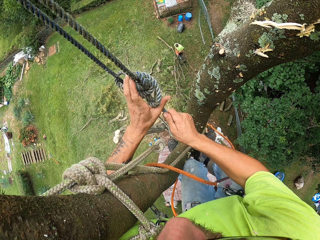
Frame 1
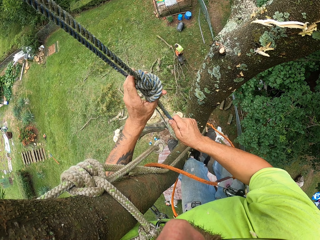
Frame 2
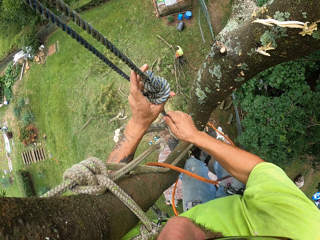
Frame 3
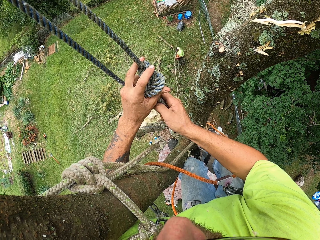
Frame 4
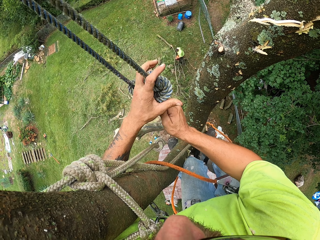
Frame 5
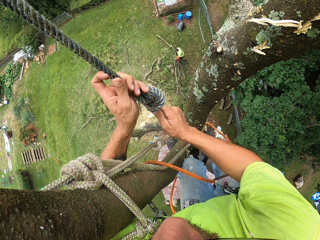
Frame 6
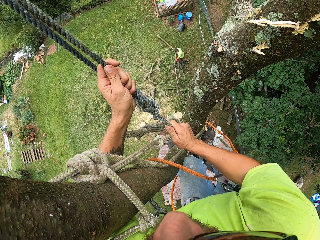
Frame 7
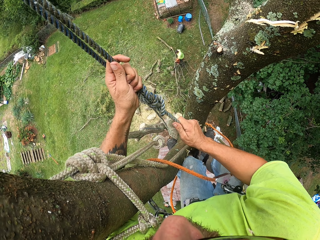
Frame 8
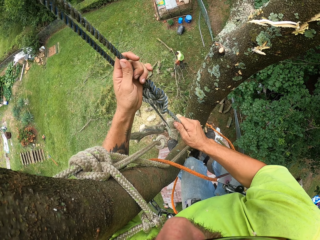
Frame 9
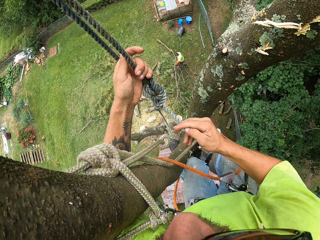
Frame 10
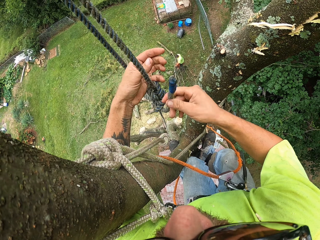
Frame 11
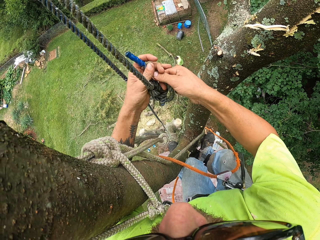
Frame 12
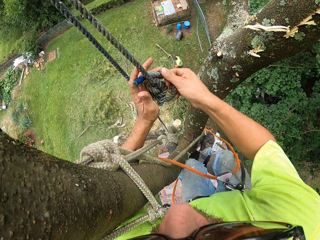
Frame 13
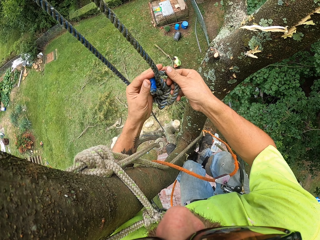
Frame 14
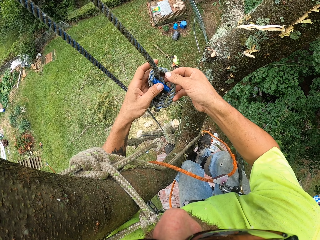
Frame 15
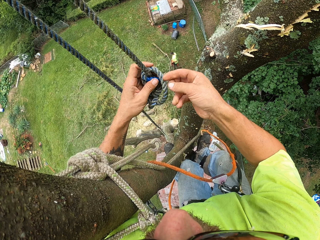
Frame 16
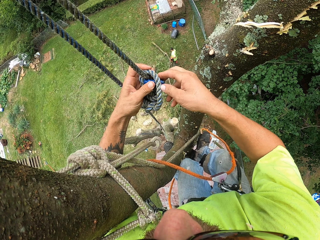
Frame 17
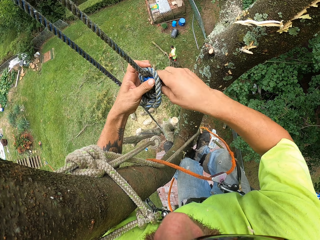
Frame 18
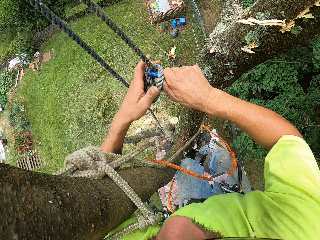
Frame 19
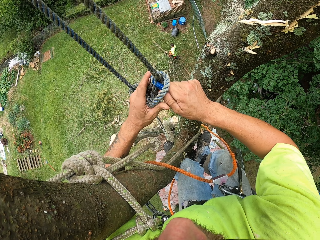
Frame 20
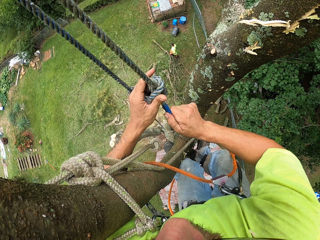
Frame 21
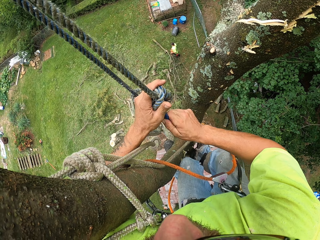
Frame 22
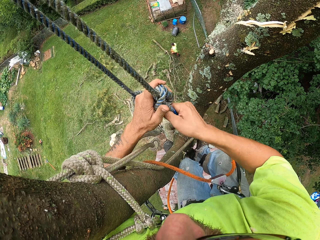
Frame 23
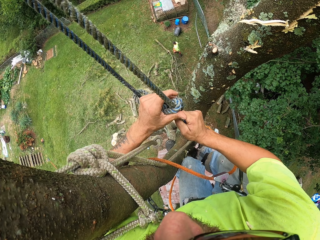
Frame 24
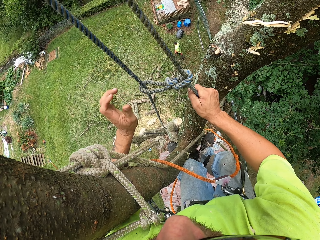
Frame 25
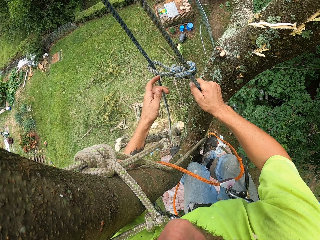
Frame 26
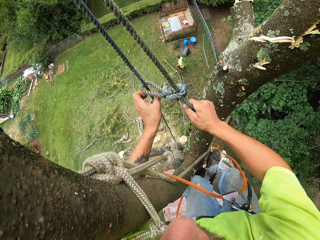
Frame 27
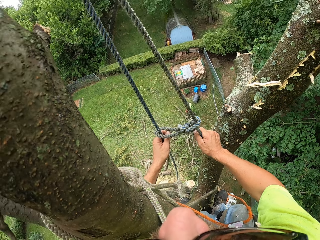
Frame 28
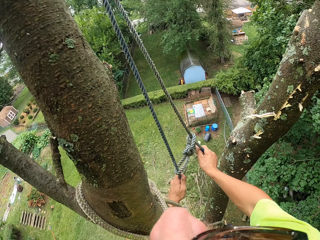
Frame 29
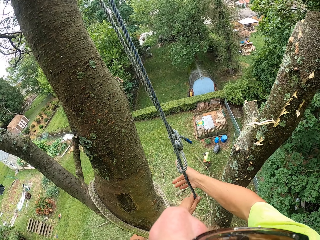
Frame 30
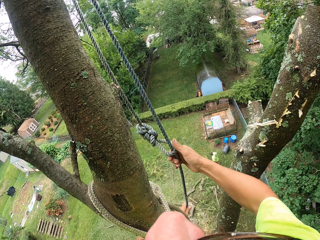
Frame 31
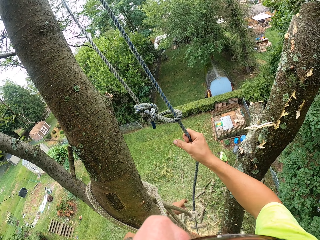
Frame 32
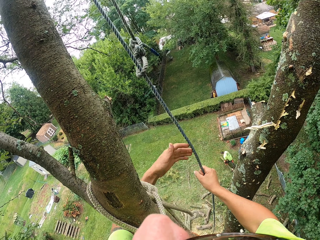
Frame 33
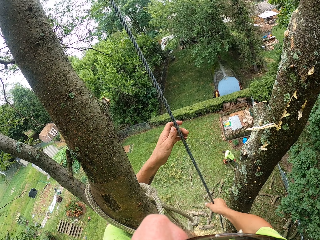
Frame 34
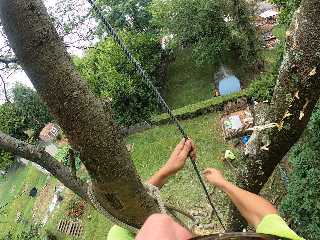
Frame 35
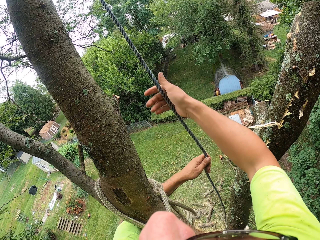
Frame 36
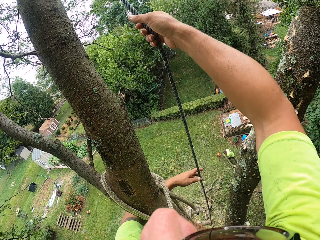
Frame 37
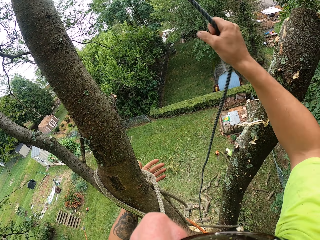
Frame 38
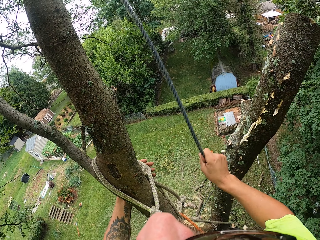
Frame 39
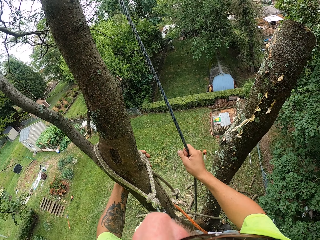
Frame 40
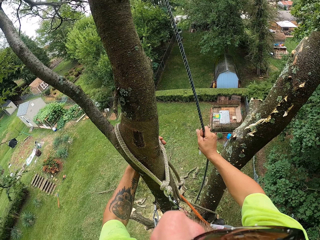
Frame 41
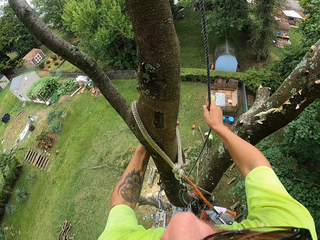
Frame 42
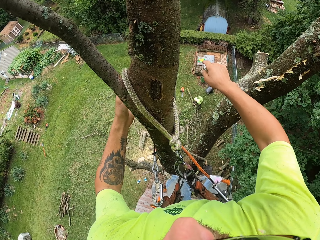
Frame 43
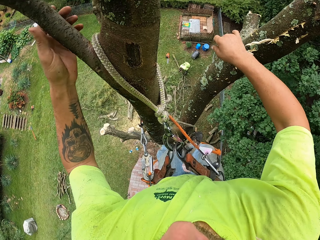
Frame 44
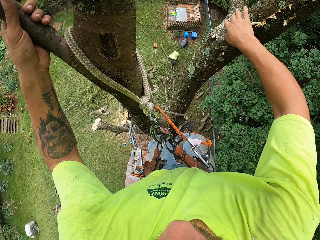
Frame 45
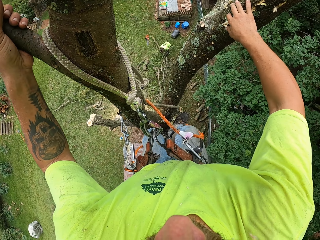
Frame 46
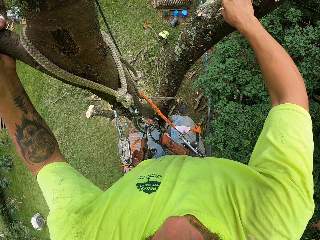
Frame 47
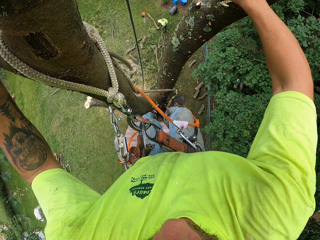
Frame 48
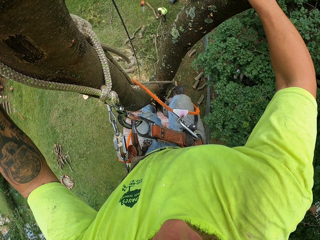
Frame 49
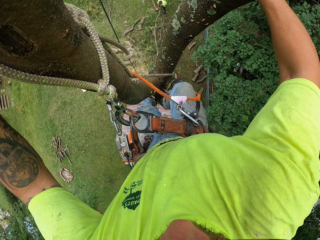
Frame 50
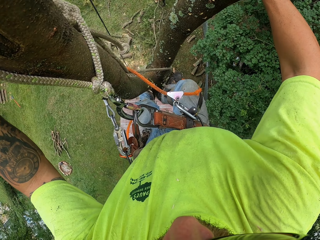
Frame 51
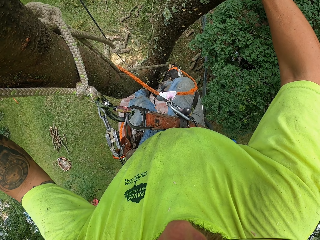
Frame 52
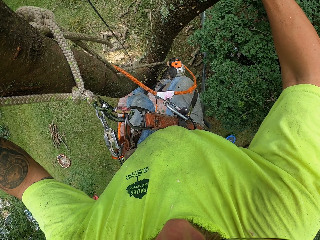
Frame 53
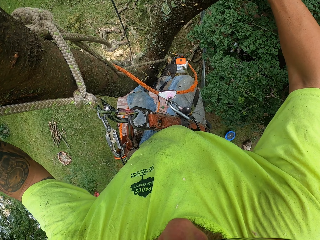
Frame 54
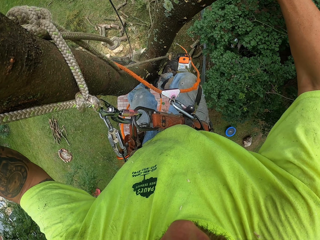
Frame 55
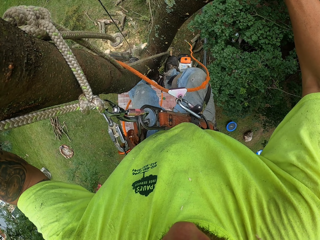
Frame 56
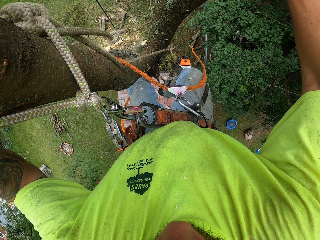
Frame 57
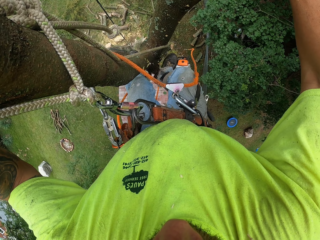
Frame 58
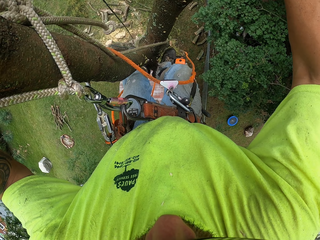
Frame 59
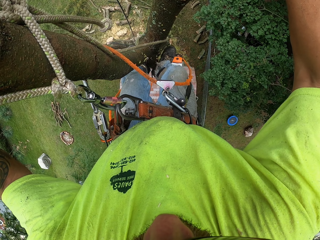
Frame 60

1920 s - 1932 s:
The camera wearer pulls the rope with his hands.

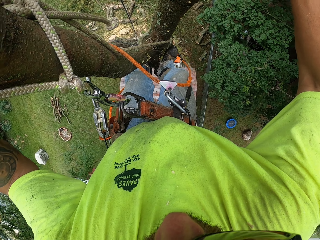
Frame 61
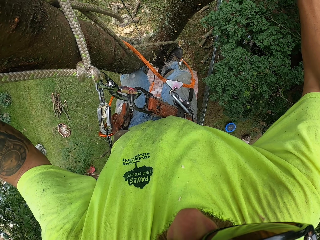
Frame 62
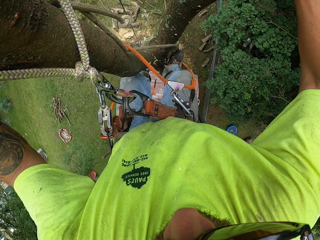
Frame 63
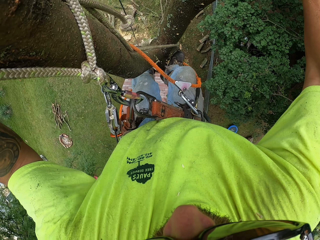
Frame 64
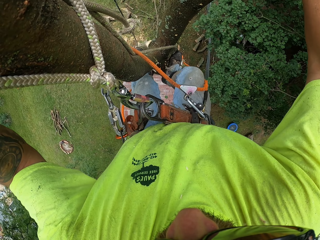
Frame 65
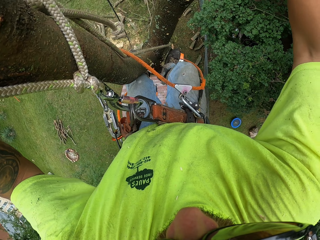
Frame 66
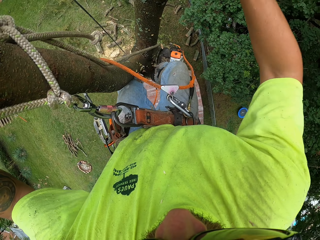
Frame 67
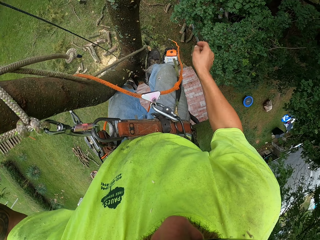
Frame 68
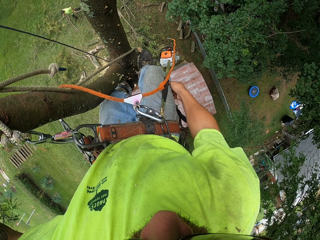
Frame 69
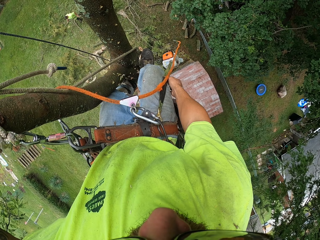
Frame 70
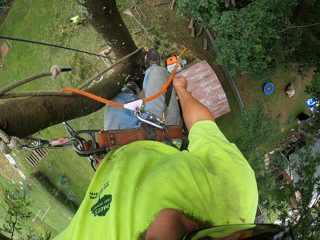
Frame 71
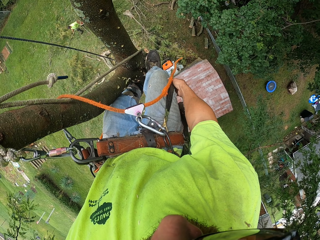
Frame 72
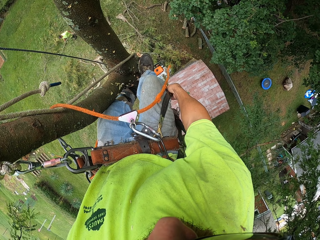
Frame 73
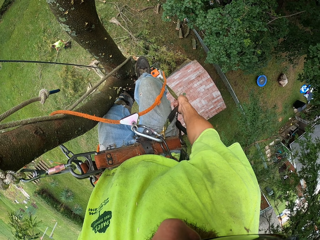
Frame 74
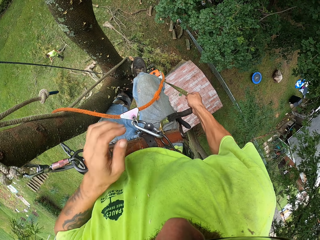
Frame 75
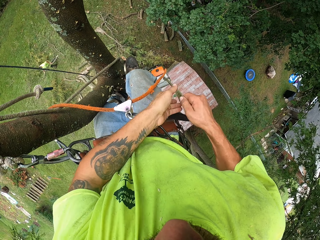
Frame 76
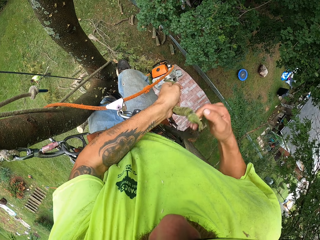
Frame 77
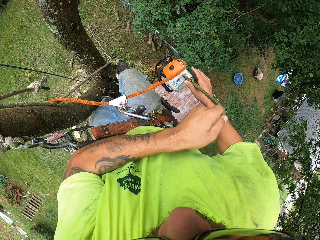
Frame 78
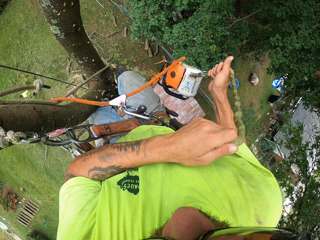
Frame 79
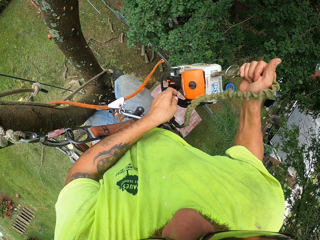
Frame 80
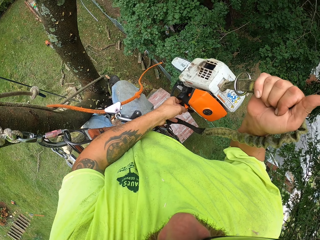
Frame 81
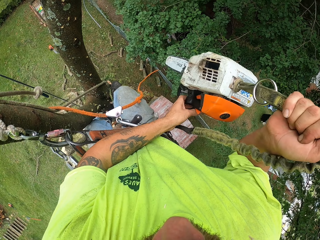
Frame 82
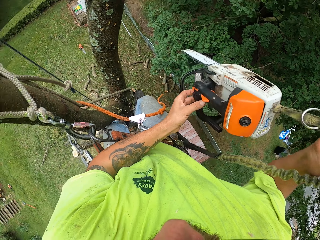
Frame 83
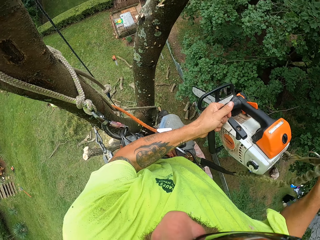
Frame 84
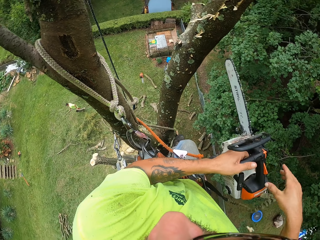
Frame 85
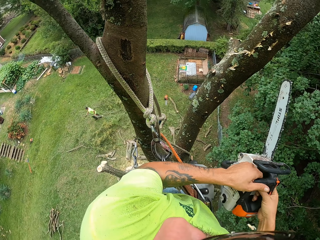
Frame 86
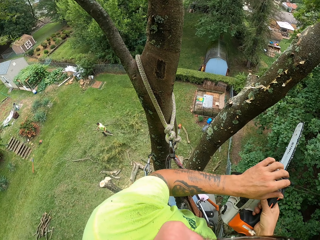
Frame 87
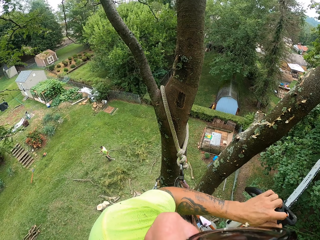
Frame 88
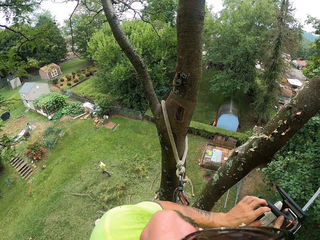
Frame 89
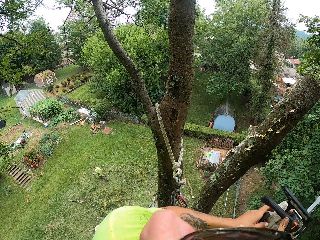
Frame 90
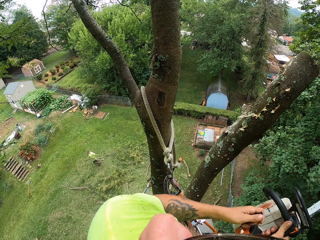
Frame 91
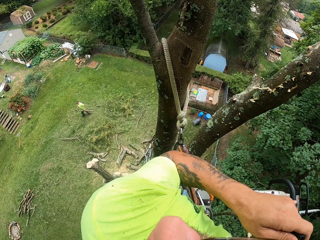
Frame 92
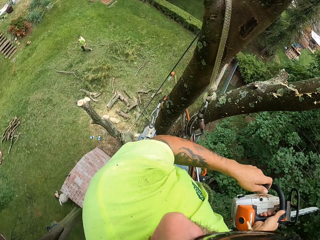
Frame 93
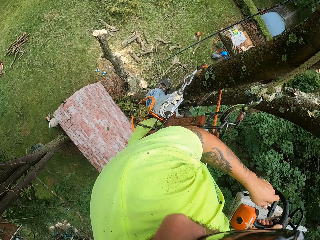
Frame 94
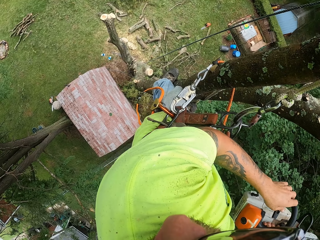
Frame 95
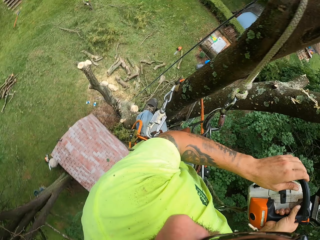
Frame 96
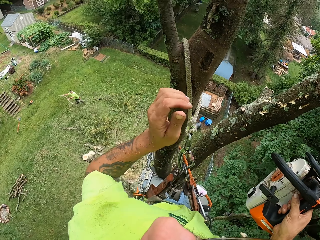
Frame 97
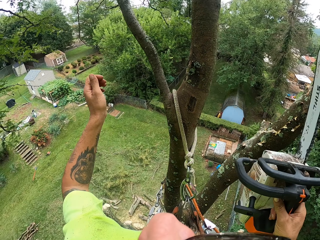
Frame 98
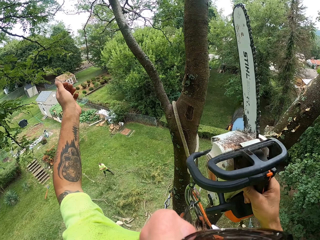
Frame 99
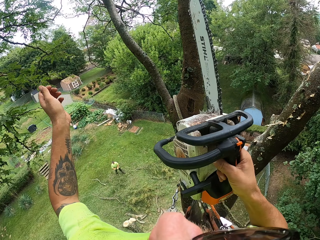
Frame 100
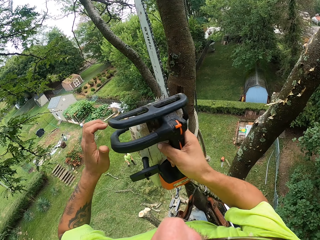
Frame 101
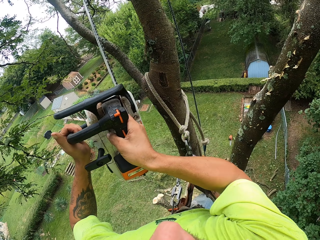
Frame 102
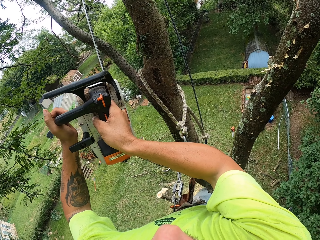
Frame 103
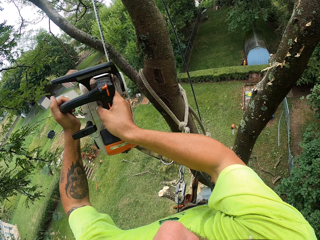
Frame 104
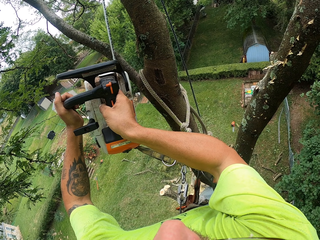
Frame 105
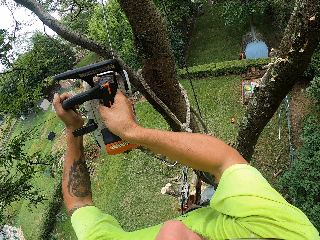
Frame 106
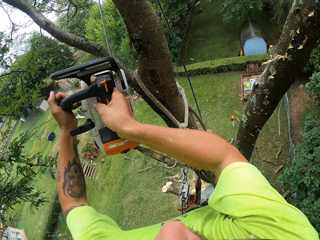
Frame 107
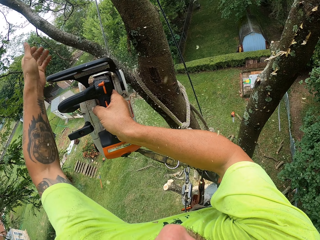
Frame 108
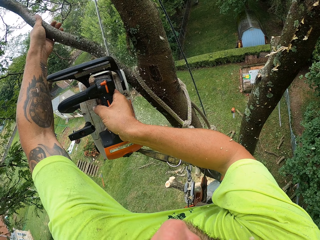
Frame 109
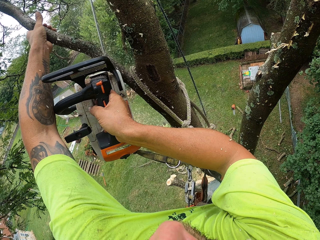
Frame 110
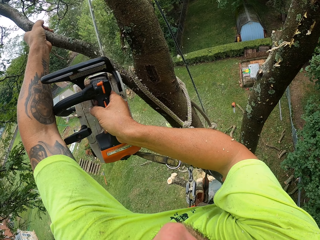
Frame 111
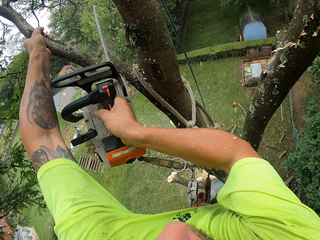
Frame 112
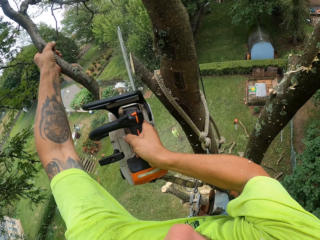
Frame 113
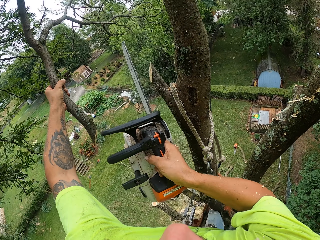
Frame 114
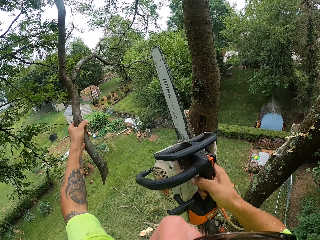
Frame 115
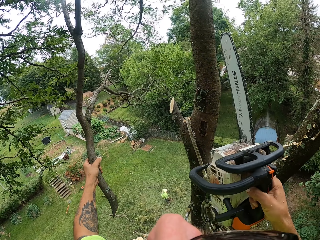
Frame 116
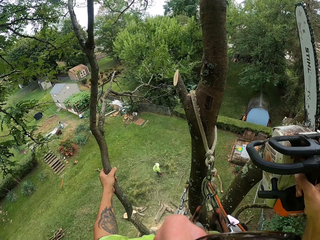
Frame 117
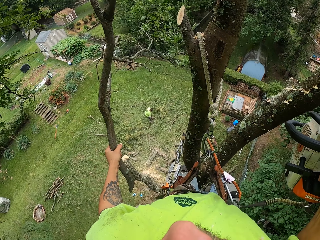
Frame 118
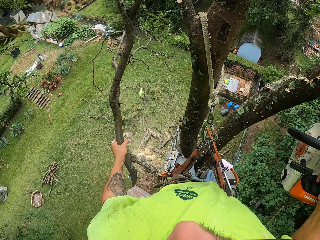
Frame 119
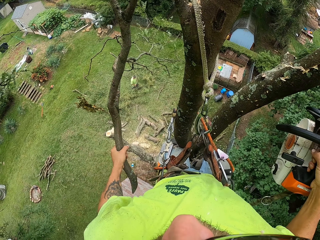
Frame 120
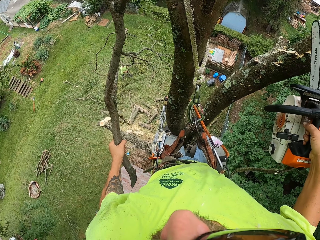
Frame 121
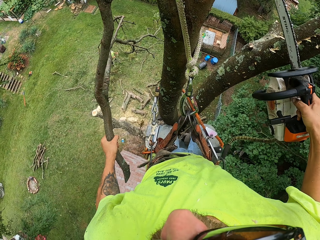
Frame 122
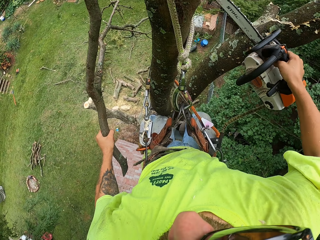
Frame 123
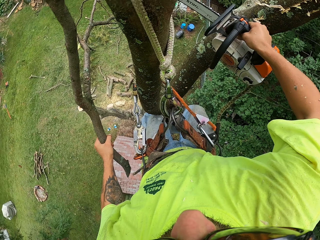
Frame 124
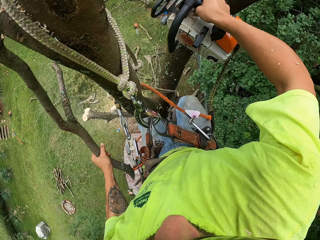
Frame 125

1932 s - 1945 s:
The camera wearer pulls a chainsaw with a rope with both hands. He turns on the chainsaw with his left hand. He holds the chainsaw with his hands. He cuts off a branch from the tree with the chainsaw in his right hand. He holds the branch with his left hand.
